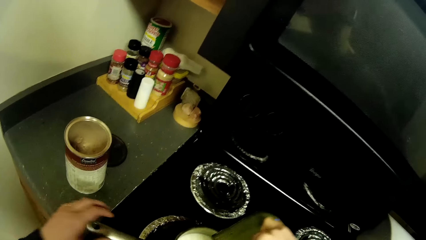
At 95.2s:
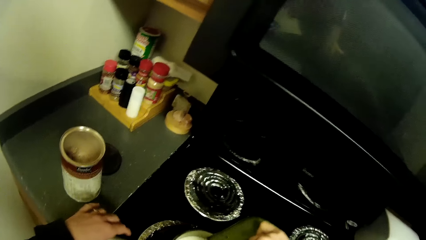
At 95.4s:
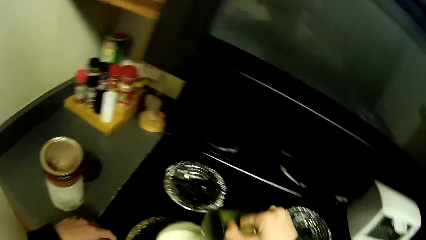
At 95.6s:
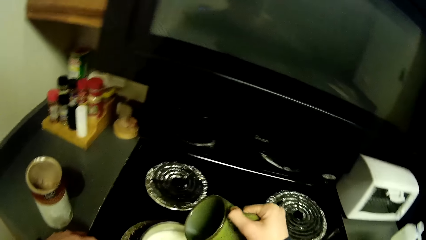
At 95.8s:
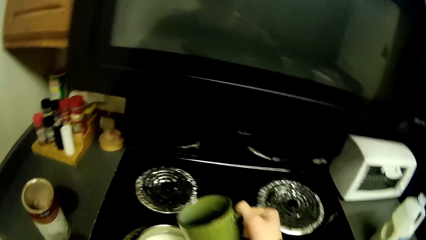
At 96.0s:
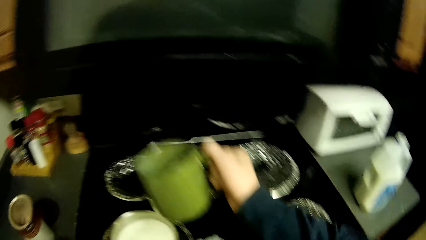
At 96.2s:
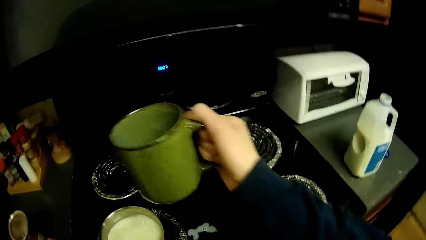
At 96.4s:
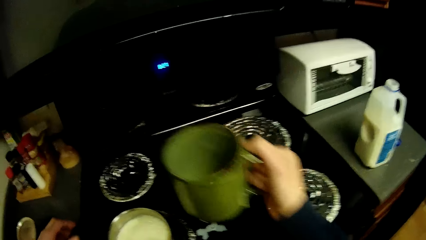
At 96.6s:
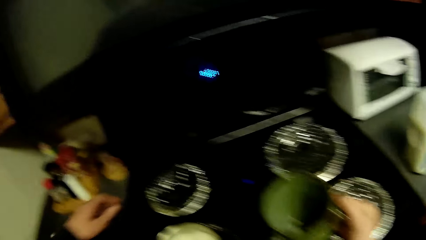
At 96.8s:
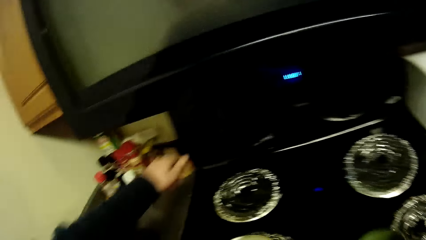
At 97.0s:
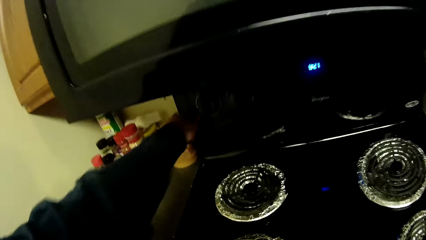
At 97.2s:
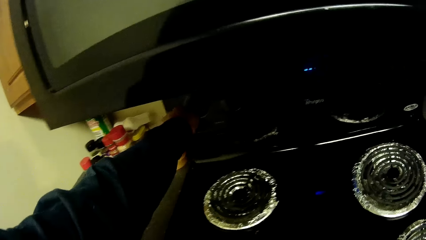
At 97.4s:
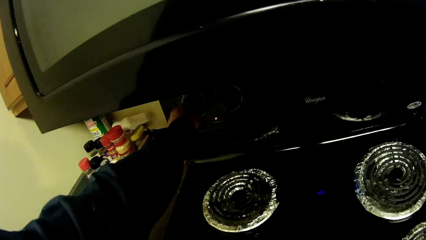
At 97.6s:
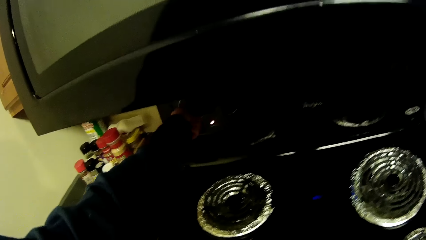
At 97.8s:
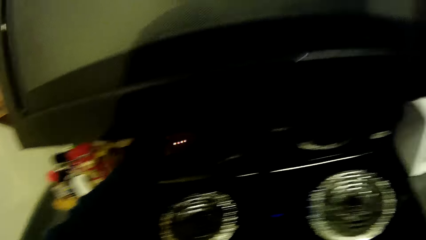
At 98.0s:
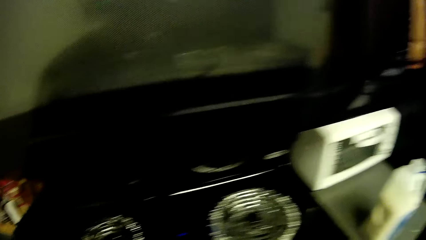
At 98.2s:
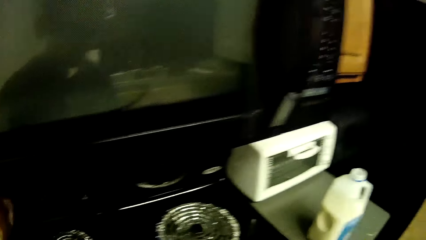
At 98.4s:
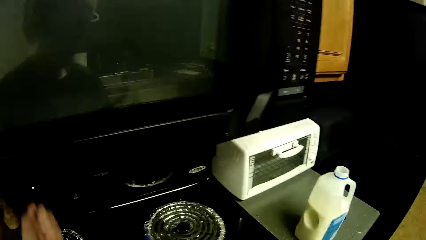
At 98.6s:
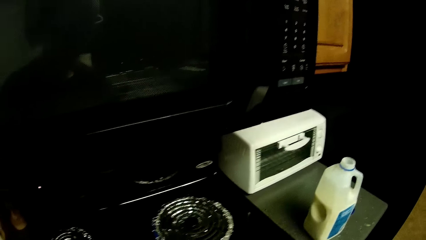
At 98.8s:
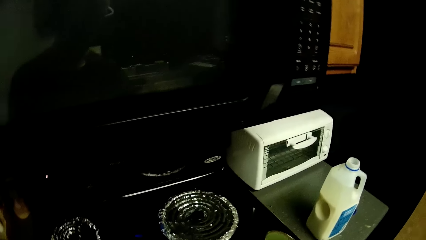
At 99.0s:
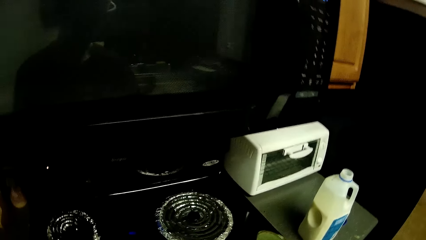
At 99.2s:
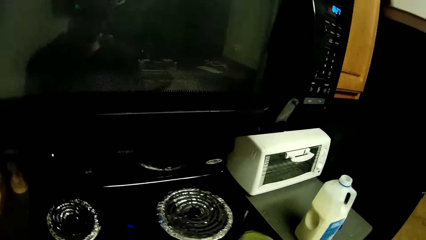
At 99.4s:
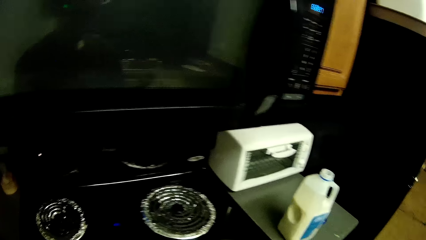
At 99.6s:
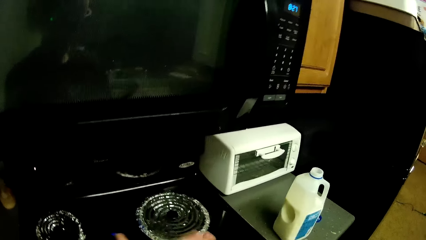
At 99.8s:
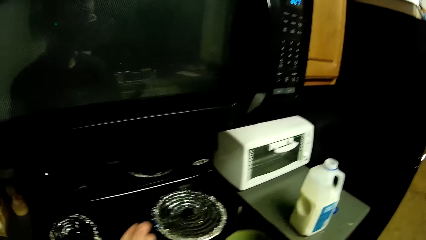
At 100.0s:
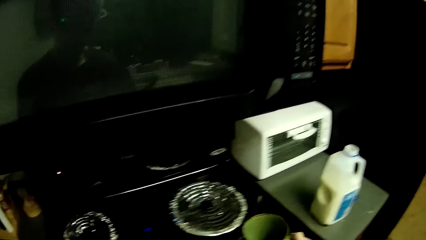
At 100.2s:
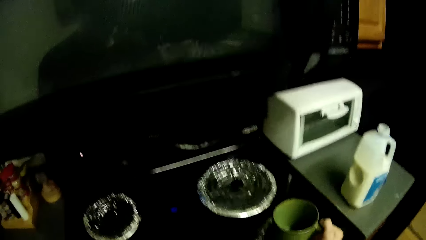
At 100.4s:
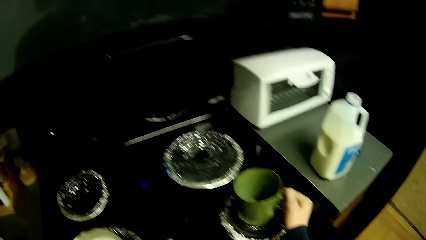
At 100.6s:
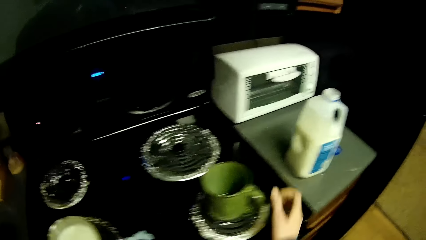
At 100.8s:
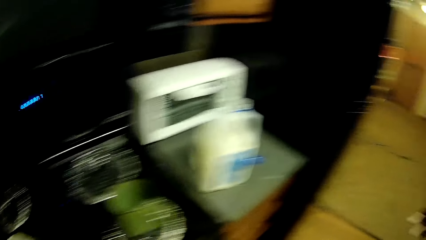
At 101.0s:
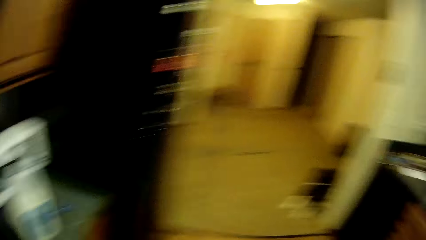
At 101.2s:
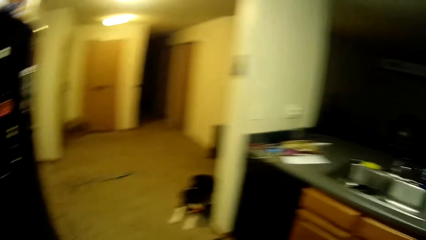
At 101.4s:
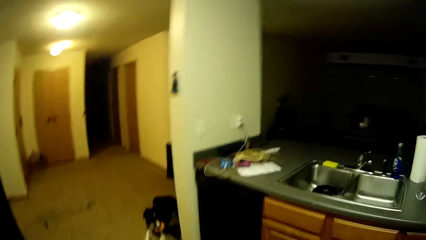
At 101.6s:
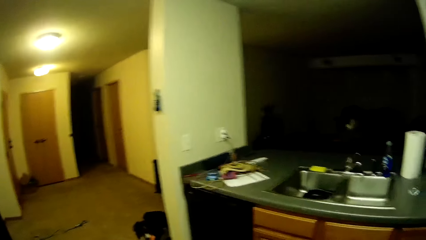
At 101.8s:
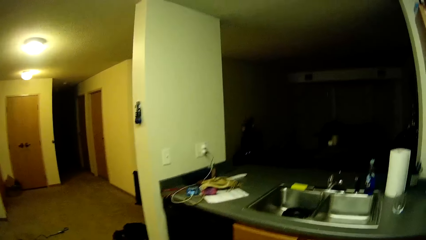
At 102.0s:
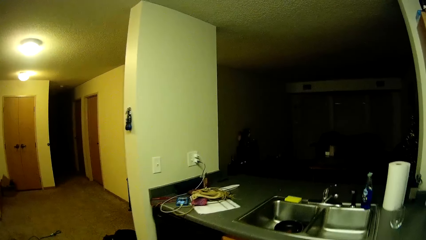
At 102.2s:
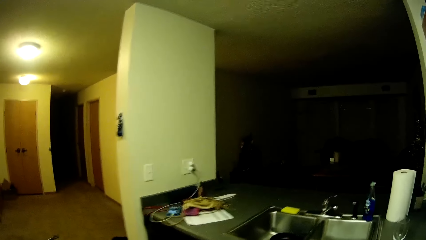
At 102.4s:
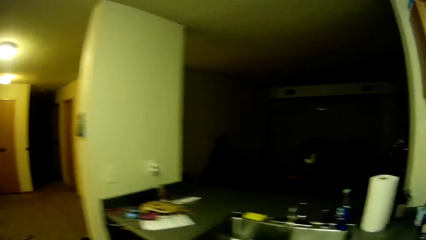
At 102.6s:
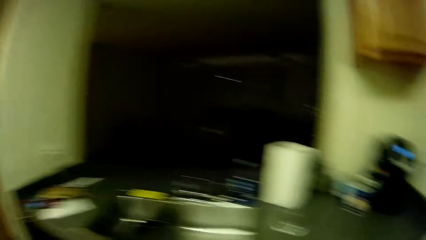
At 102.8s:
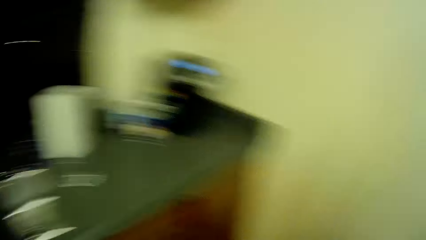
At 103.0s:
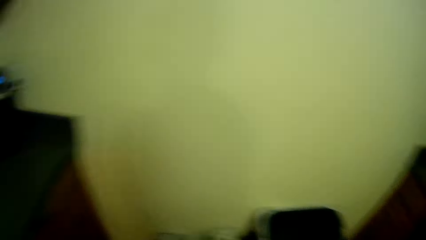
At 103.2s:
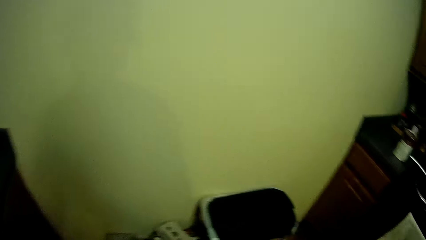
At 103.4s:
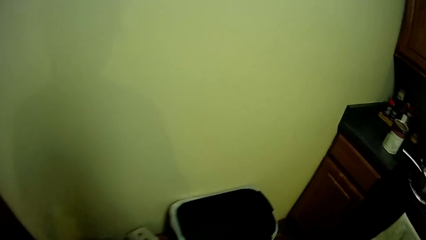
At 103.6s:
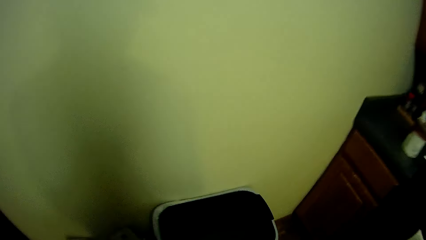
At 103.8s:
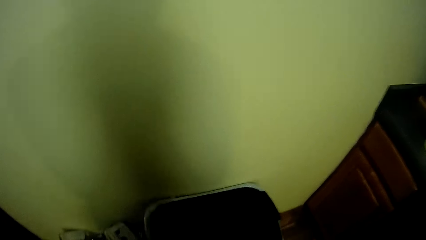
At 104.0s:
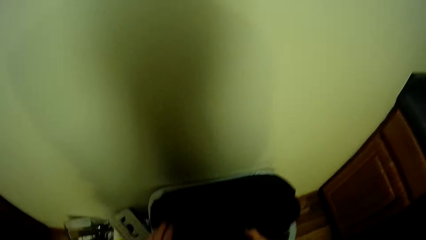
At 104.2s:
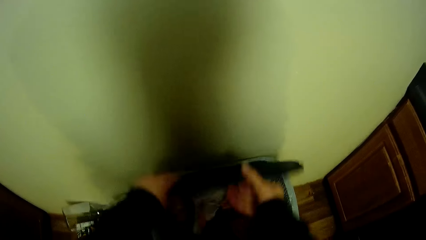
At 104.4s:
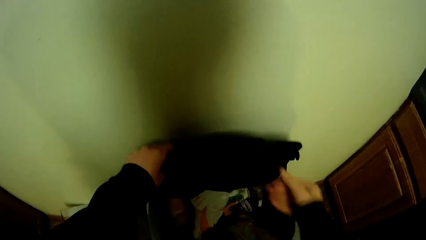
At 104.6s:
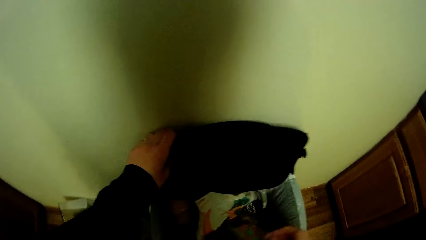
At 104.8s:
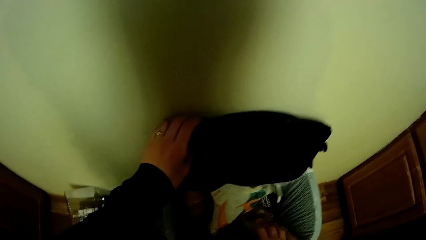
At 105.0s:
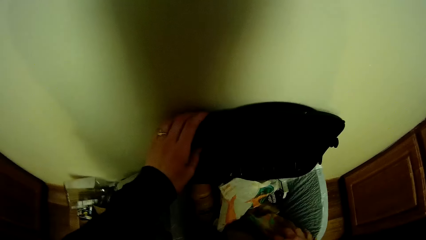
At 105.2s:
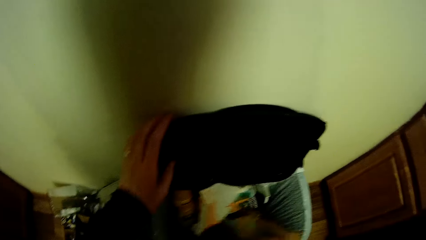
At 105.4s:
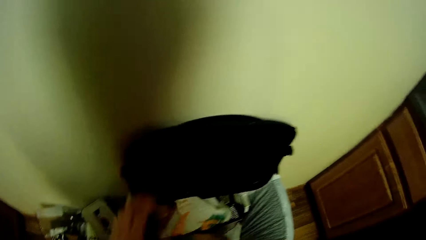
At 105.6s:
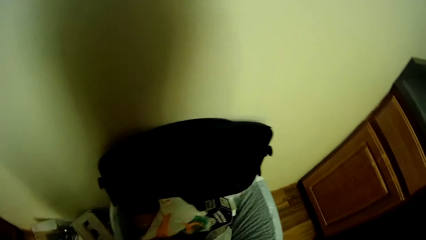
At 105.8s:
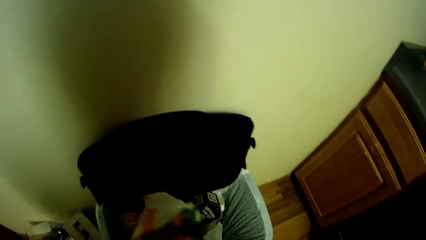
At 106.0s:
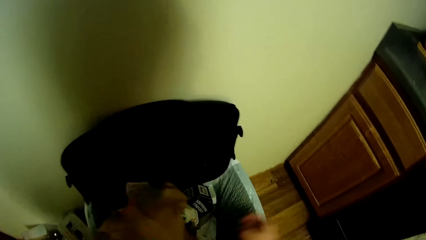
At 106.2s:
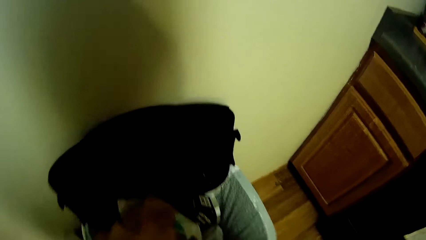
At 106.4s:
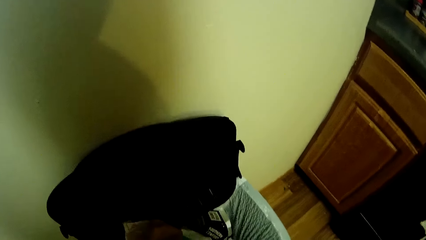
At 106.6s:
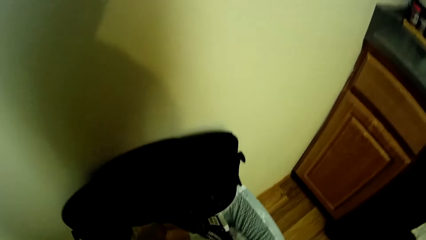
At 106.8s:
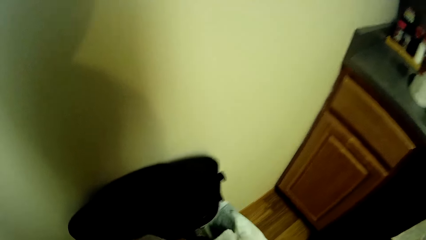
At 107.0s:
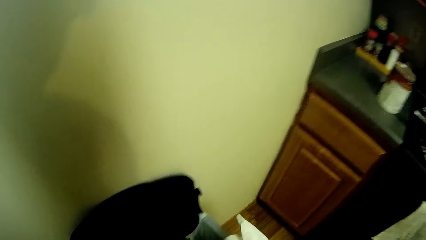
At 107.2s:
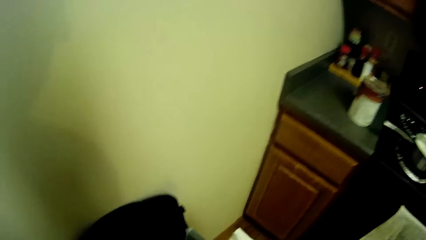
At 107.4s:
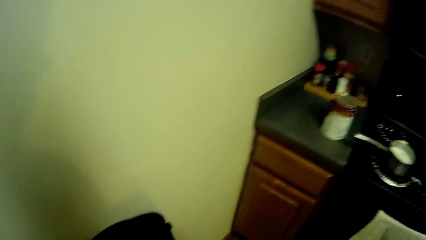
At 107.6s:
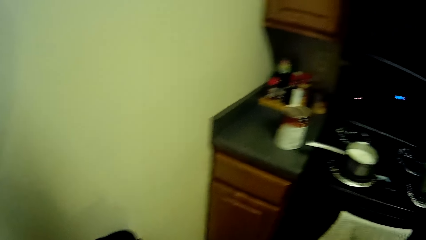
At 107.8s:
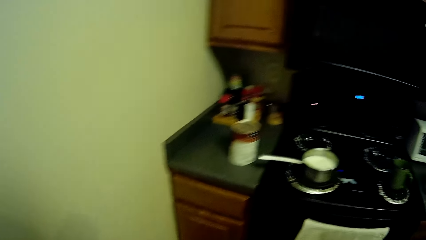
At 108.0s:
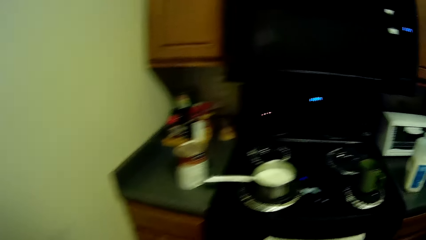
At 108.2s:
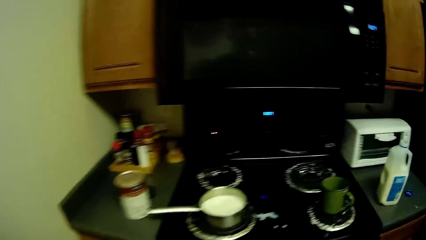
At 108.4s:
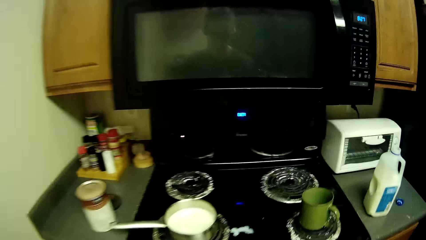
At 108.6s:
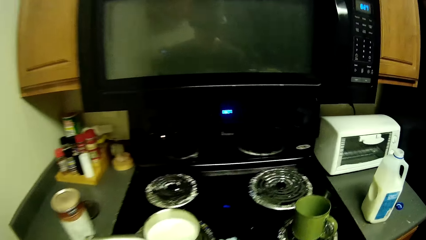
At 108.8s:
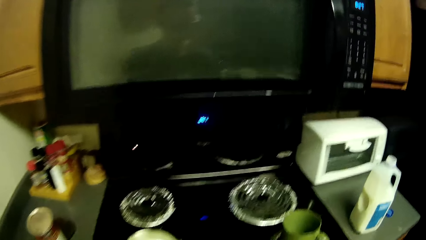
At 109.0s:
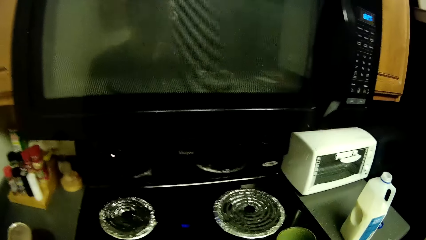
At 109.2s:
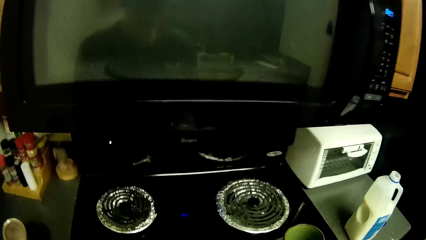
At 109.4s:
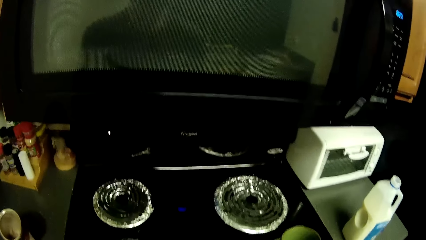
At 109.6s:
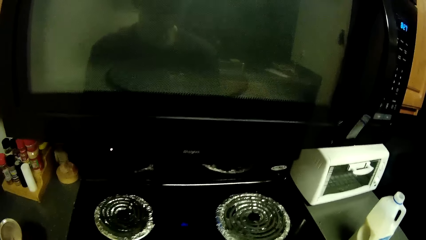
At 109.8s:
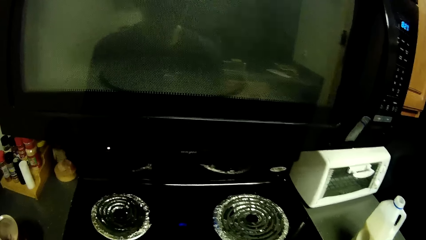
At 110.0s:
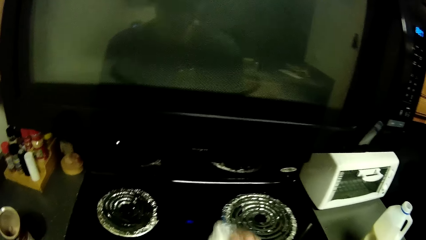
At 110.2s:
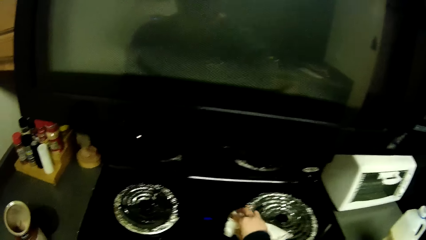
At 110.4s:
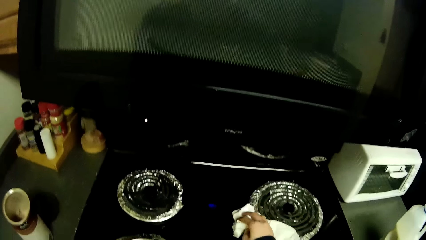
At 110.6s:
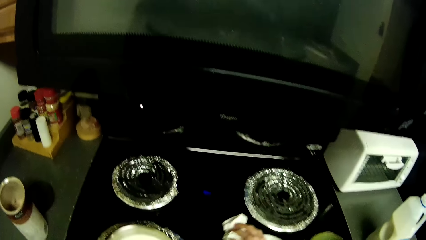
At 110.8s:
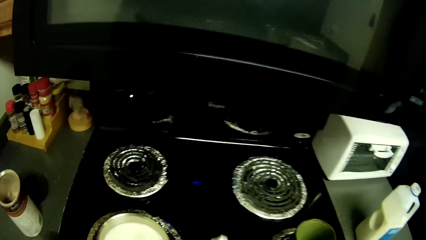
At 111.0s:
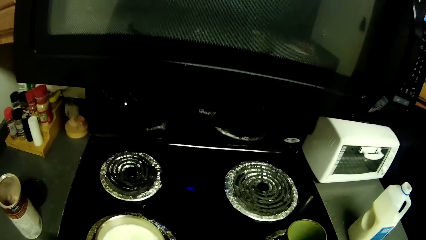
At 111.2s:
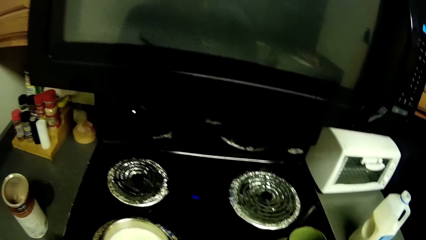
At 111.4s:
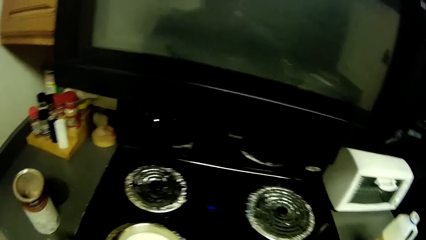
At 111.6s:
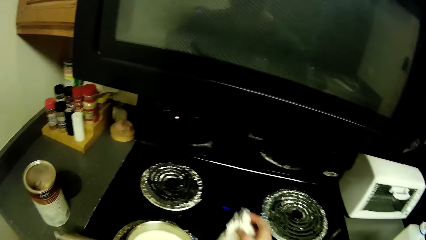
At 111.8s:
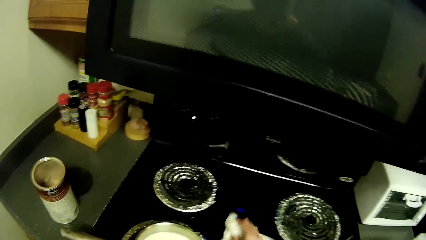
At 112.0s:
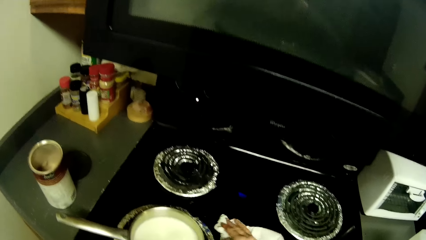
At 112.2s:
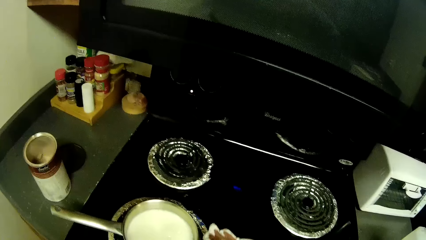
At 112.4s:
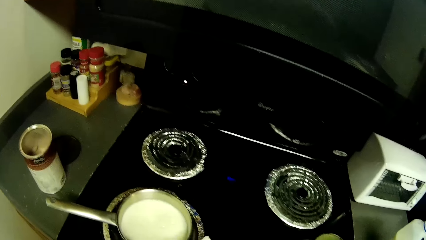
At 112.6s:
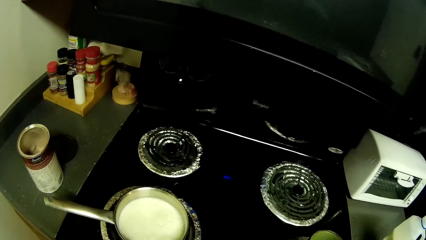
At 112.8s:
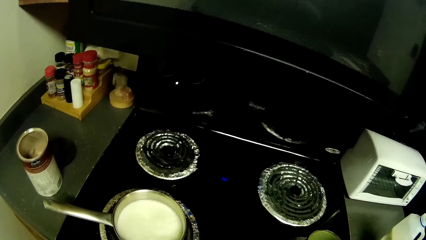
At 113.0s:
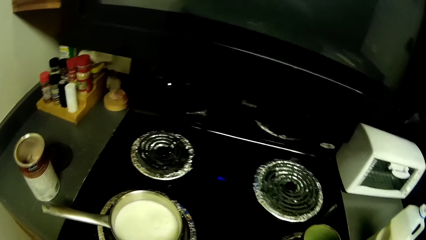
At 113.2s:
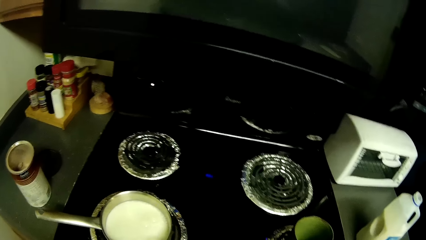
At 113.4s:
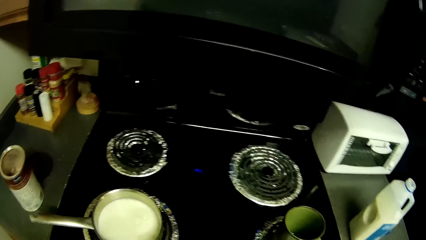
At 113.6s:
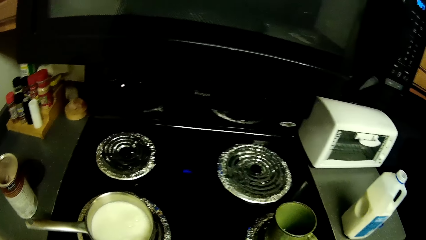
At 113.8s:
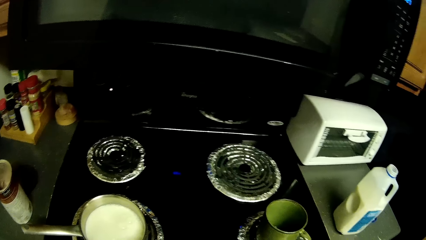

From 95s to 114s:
The camera wearer pours the milk in a cooking pot. They switch on the electric stove. They put the mug on the electric stove. They walk to the dust bin. They open the dustbin lid. They pick something from the dustbin. They wipe the electric stove with a hand towel.
